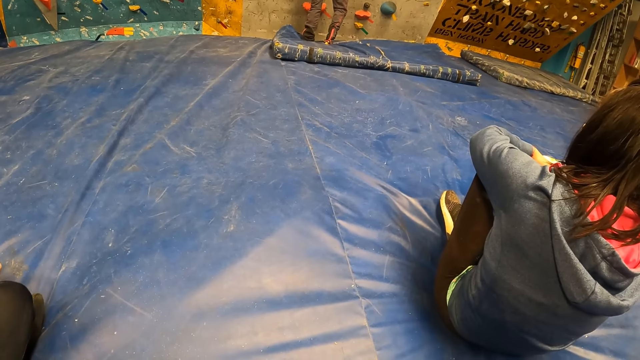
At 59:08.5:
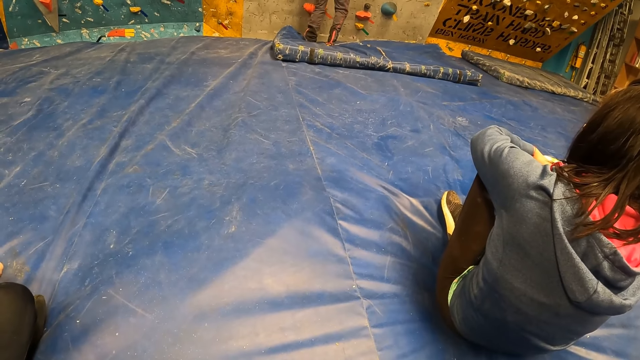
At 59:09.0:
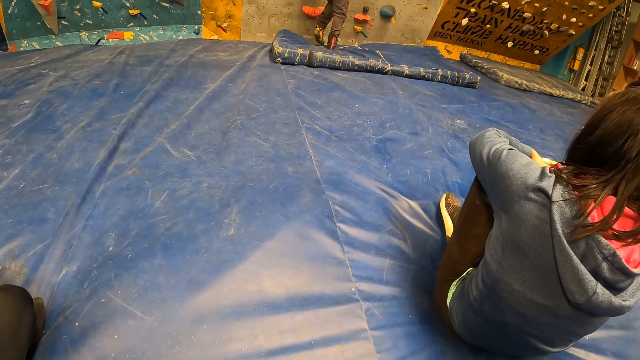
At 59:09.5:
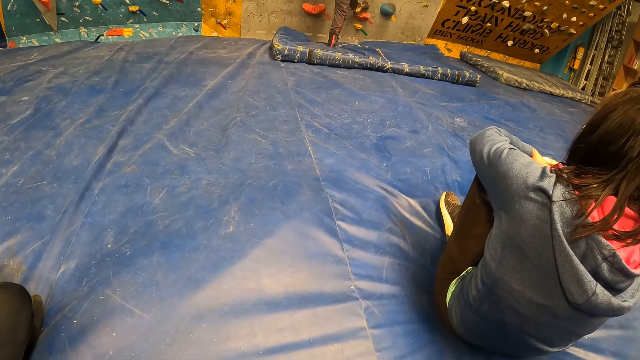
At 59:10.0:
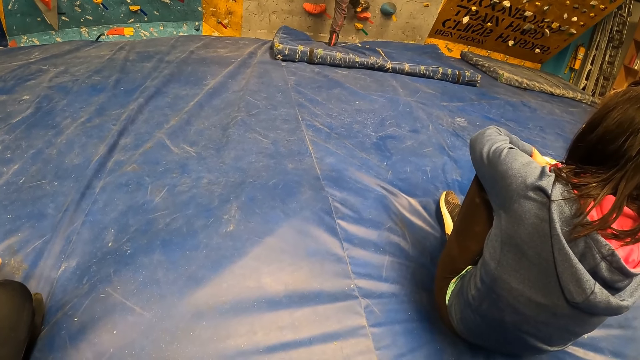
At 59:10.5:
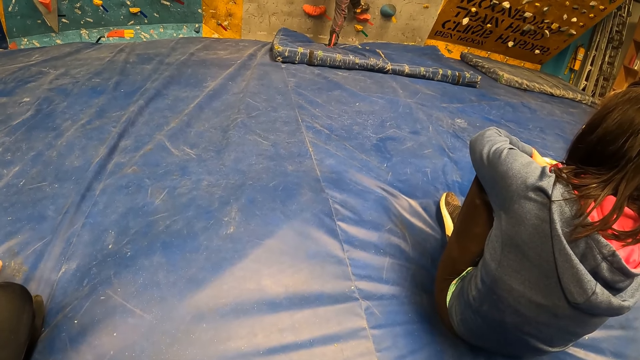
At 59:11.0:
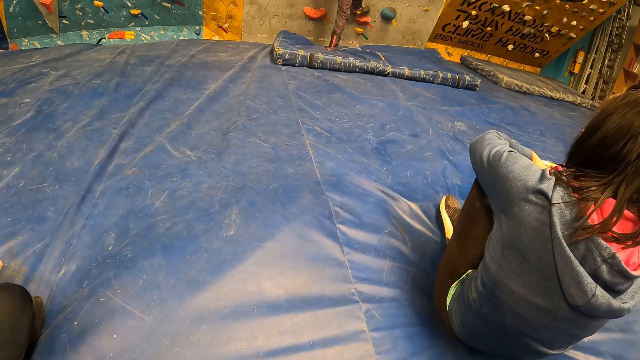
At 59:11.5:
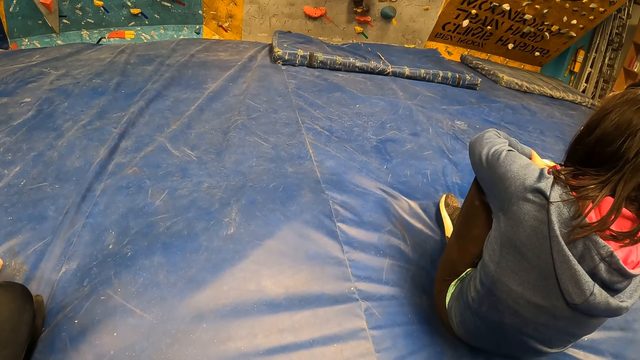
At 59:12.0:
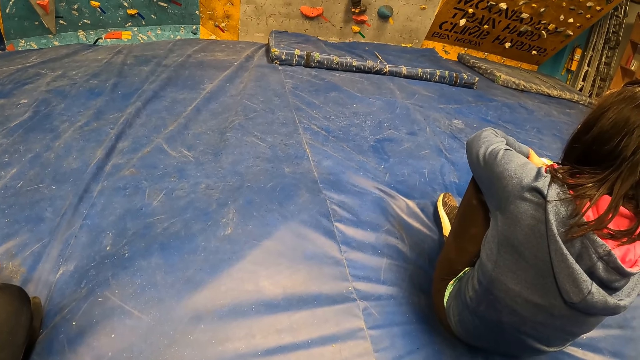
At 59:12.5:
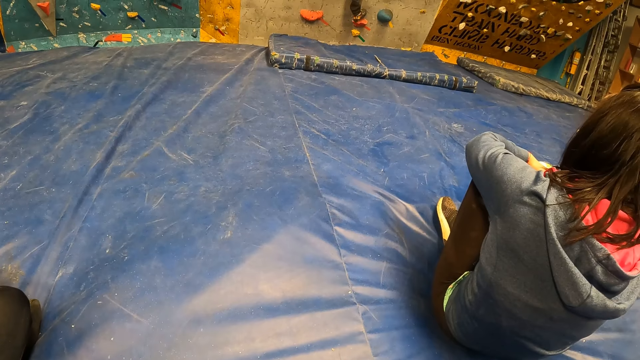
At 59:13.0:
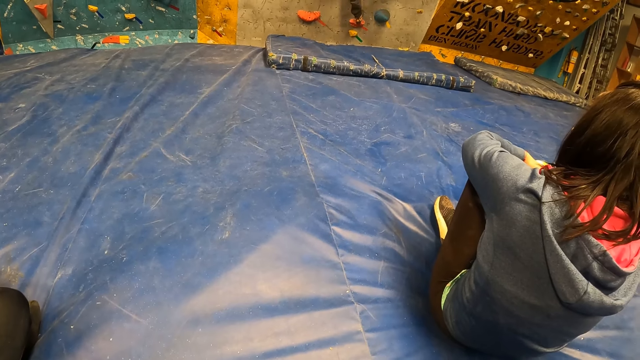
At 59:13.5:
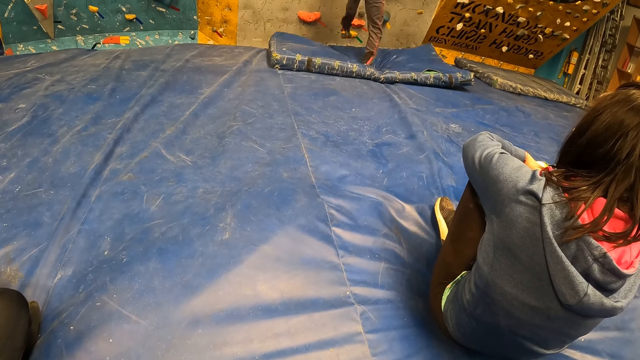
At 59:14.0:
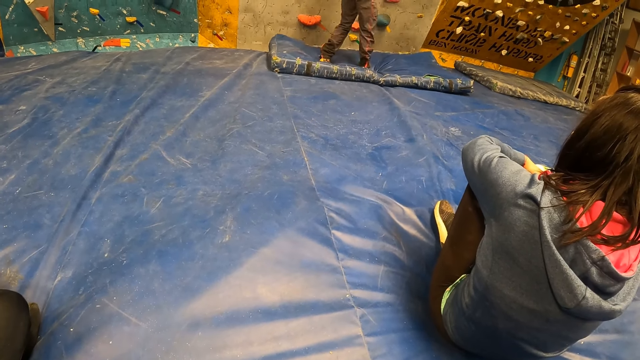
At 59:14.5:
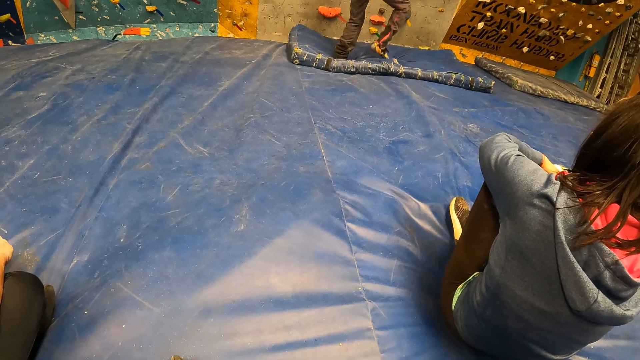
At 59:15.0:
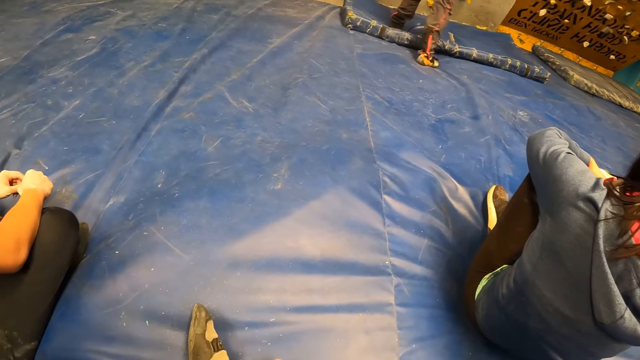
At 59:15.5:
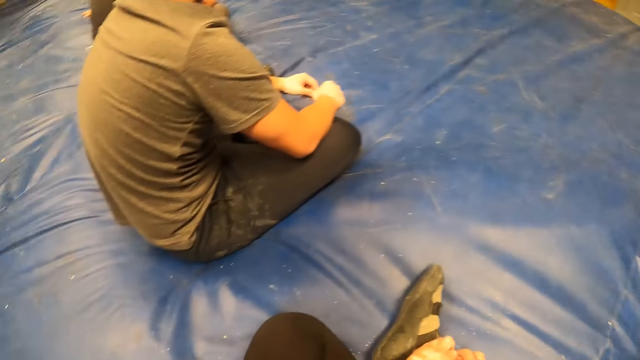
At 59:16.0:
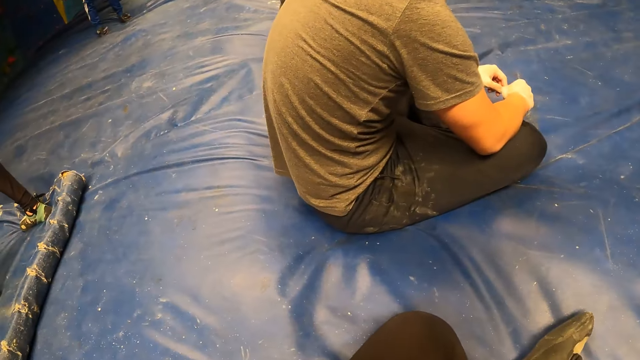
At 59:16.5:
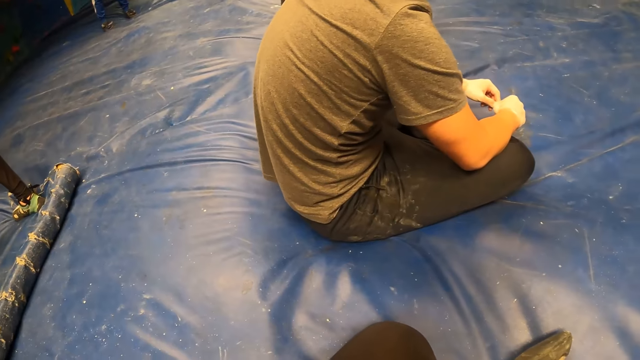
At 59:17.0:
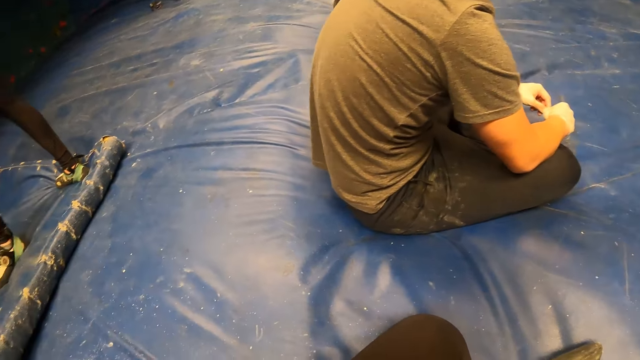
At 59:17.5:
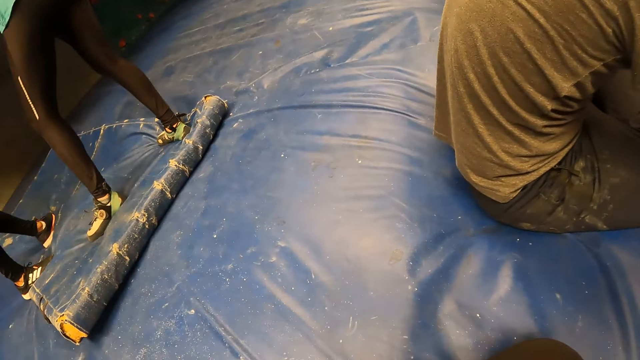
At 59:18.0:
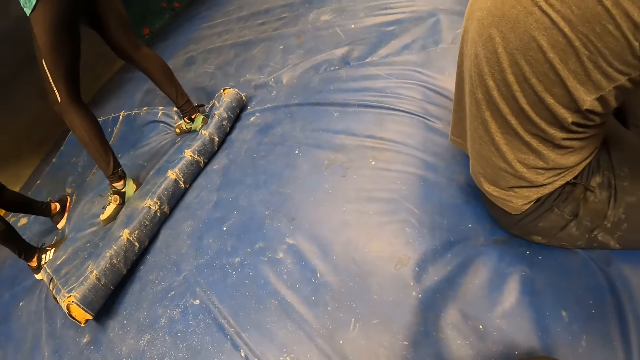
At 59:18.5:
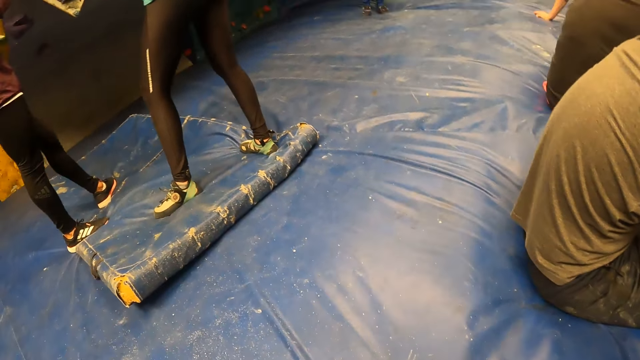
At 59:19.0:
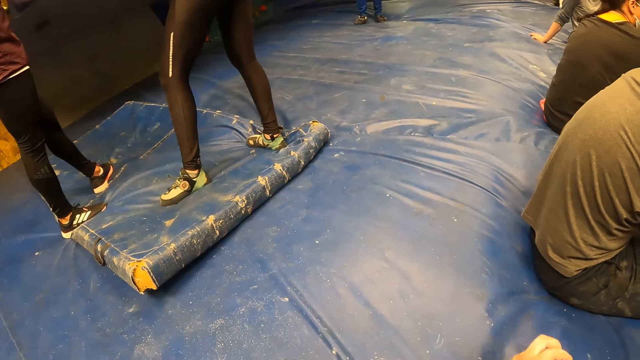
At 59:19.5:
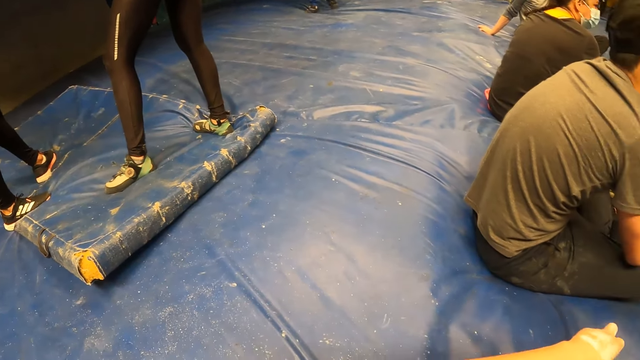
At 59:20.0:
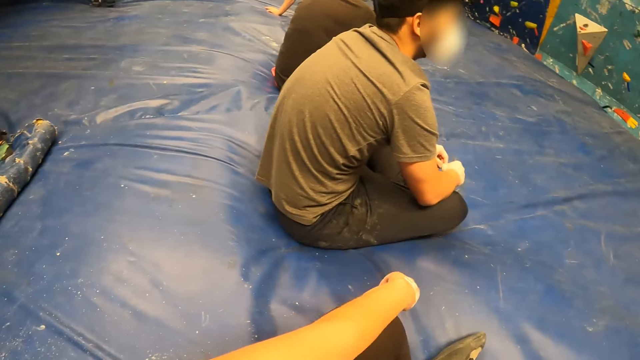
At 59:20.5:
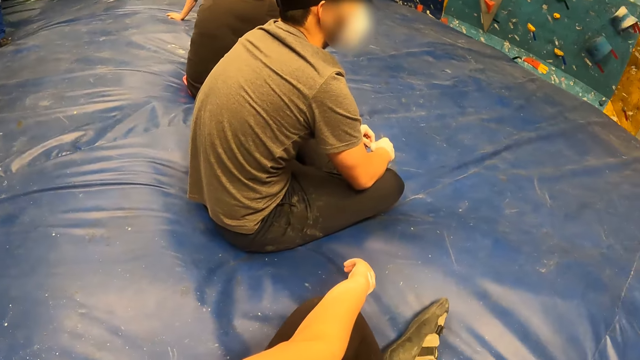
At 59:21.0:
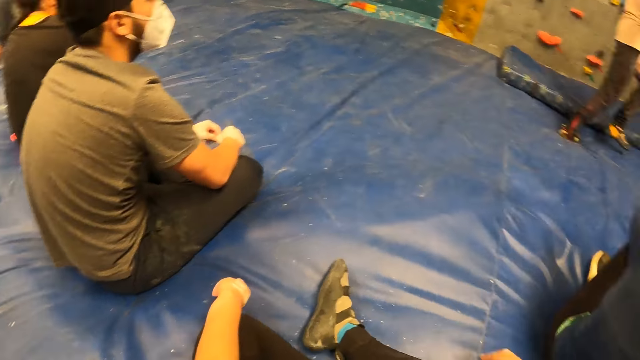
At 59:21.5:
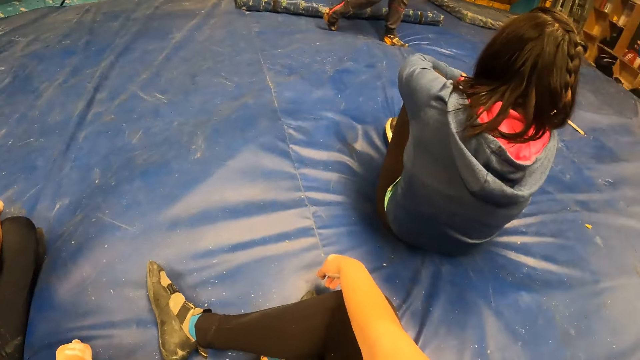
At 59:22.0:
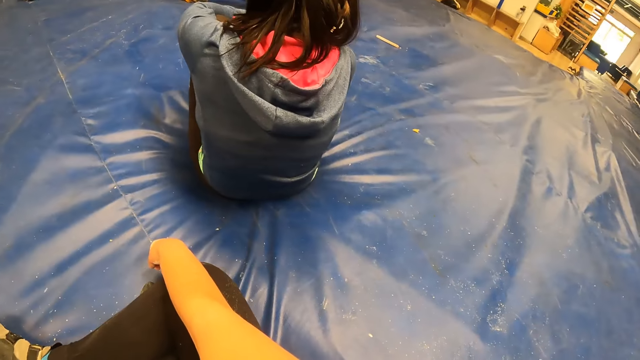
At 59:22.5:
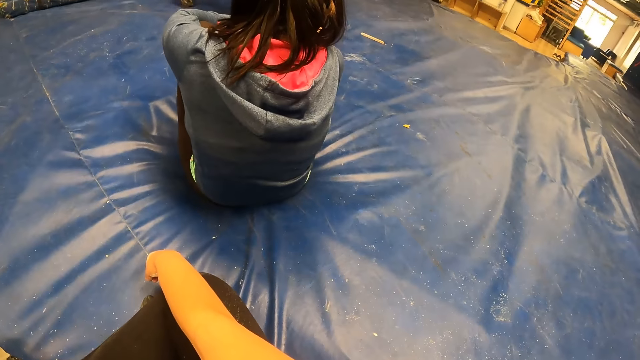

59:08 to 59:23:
The man climbs the bouldering wall with both hands and lands on his feet. The camera wearer looks around. She moves her hand.

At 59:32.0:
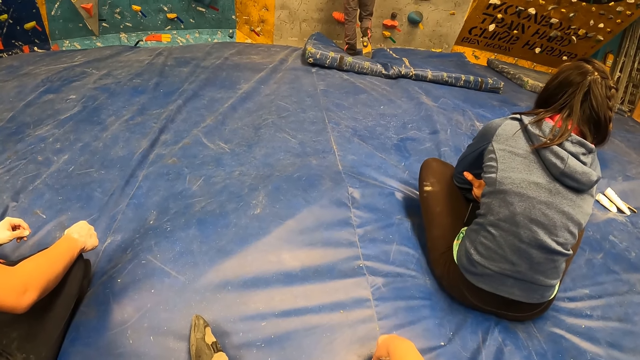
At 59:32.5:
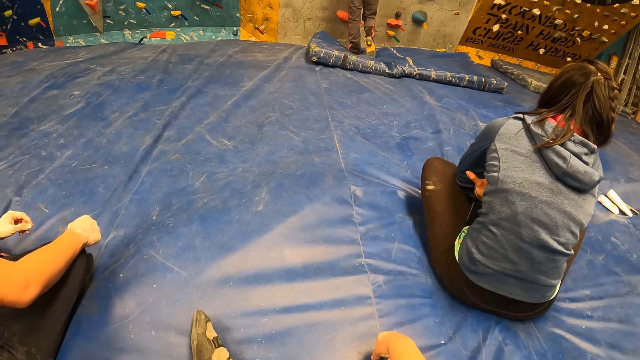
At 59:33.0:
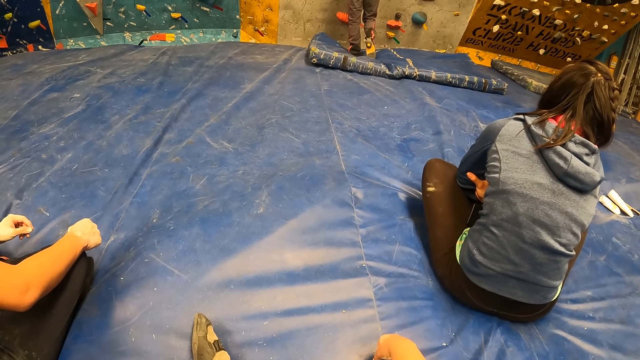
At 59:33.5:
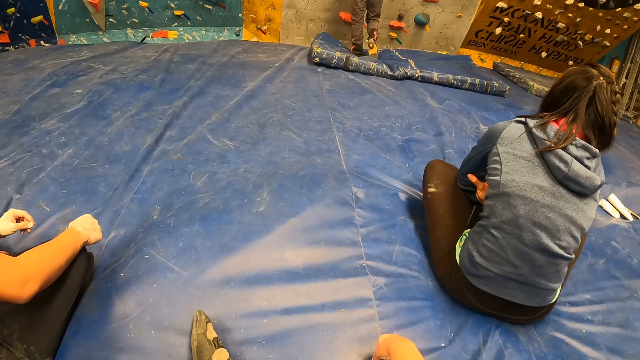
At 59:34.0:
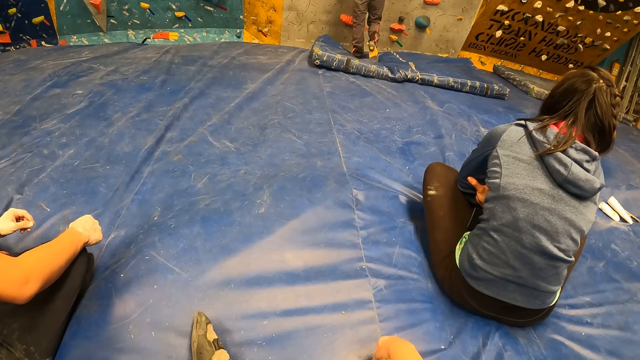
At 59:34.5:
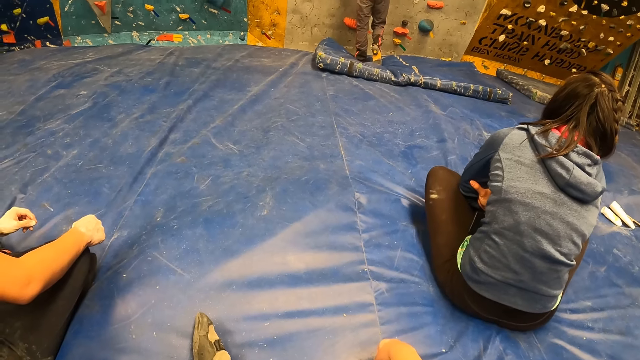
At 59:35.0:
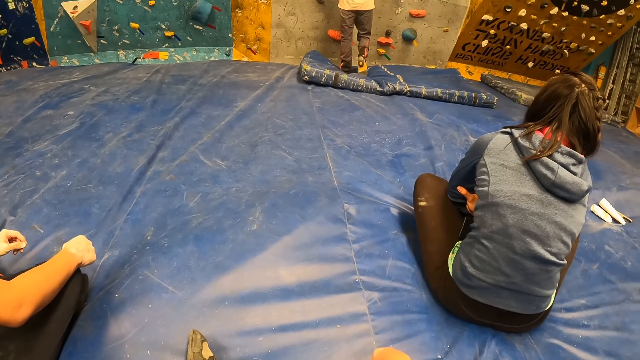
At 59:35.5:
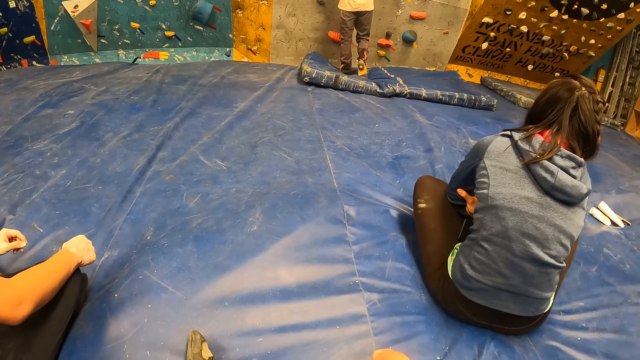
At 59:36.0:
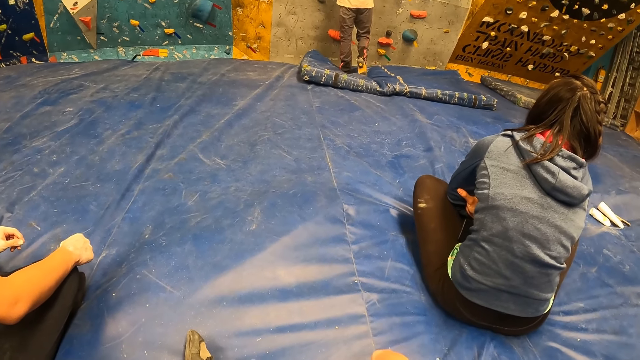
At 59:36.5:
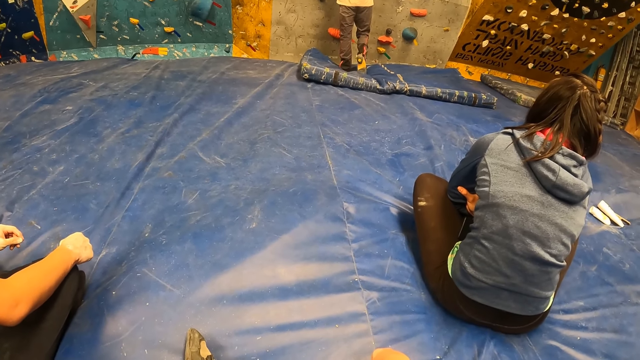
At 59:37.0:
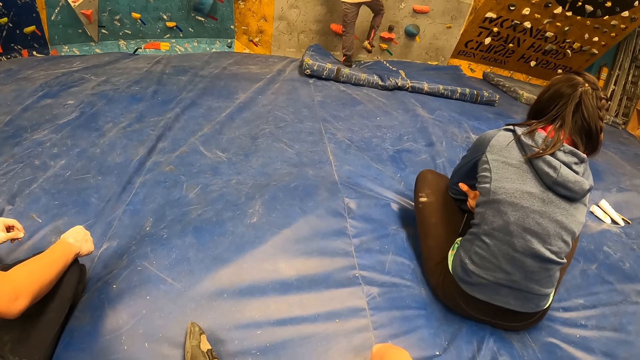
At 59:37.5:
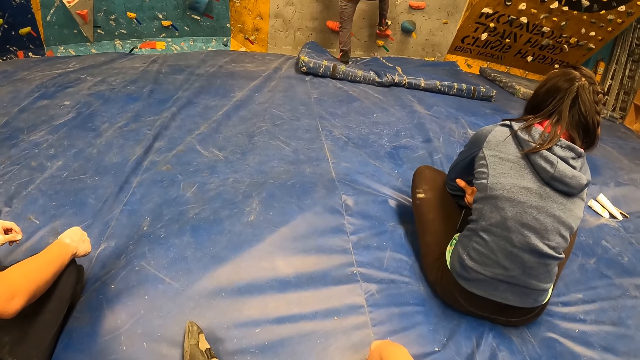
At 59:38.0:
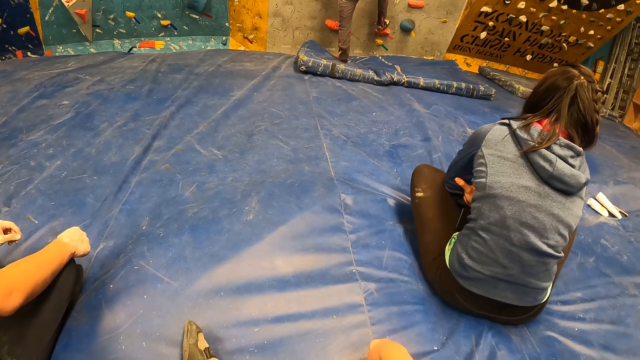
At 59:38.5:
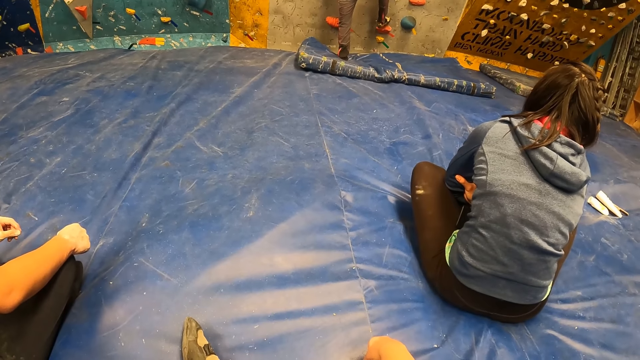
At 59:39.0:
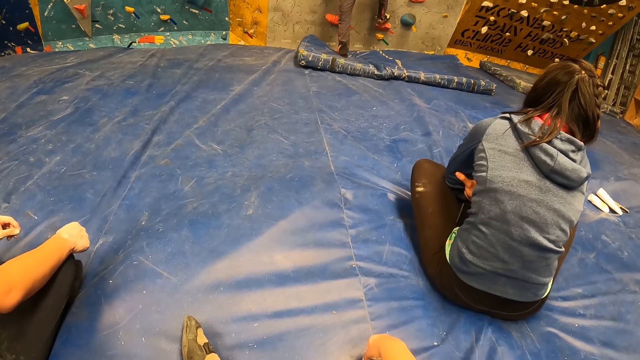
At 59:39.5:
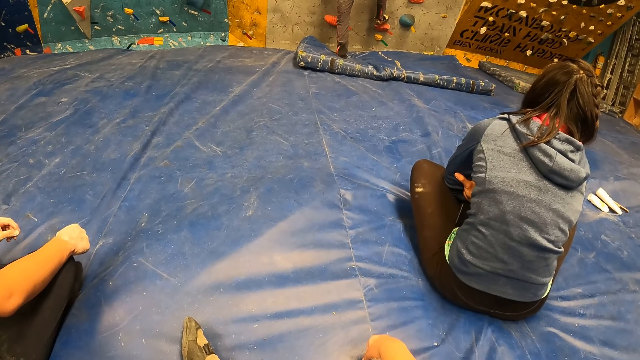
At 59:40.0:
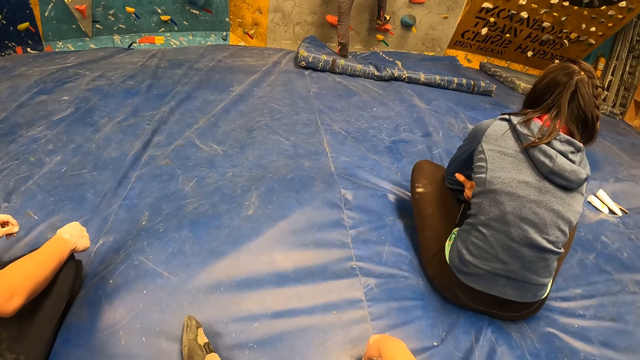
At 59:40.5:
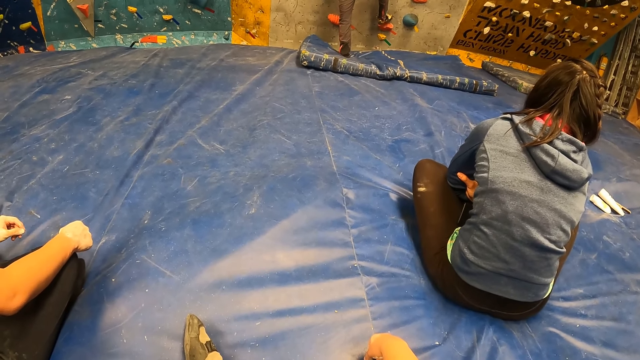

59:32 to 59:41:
The camera wearer looks at the man climbing the wall. The man climbs the bouldering wall with both hands.
